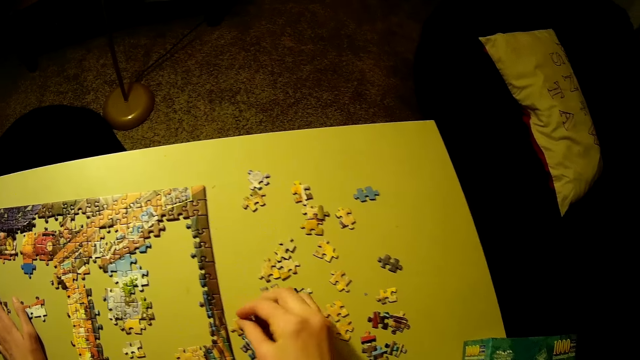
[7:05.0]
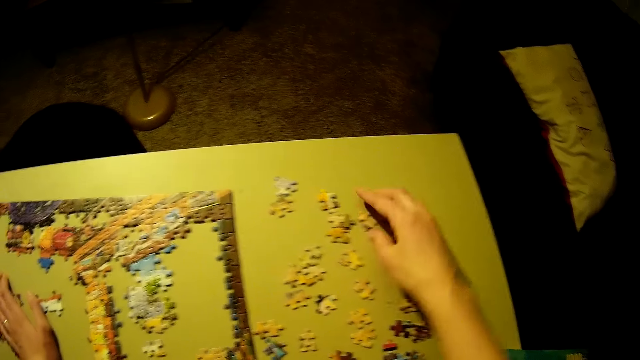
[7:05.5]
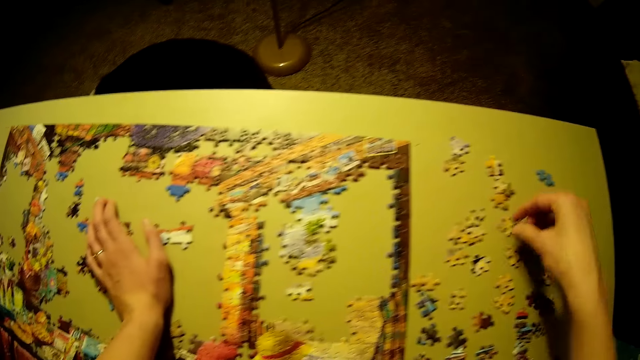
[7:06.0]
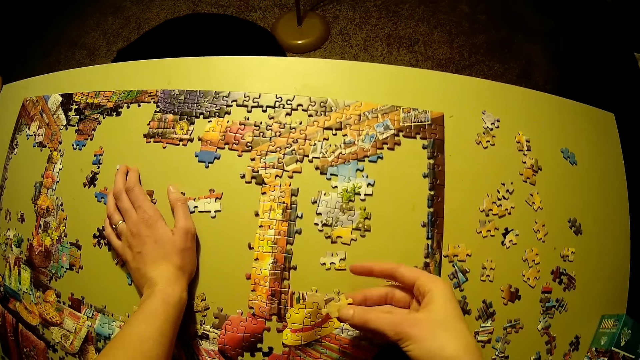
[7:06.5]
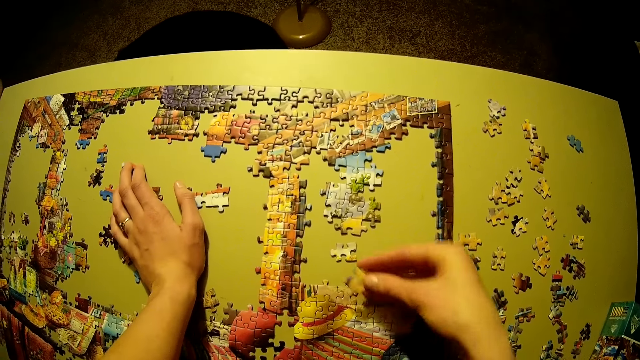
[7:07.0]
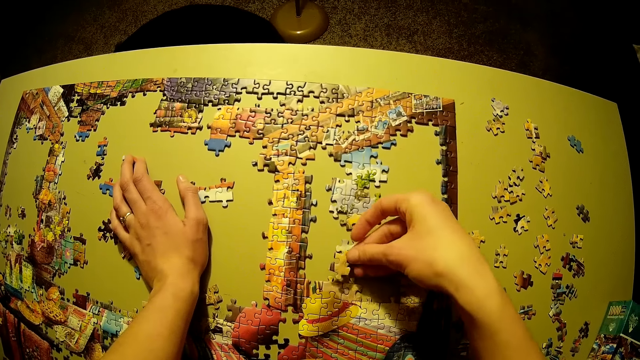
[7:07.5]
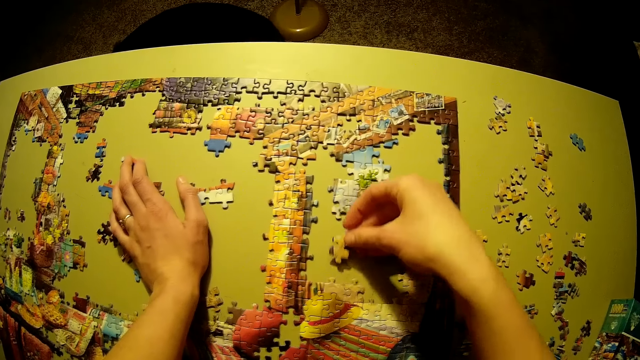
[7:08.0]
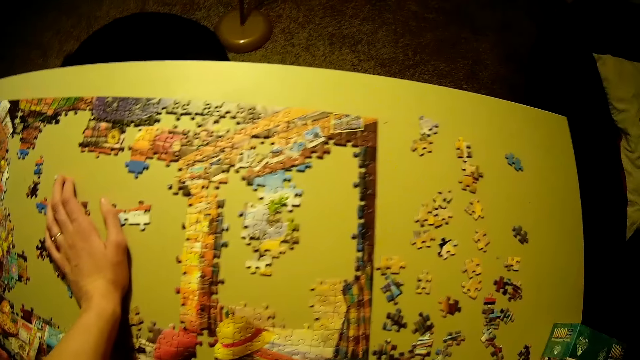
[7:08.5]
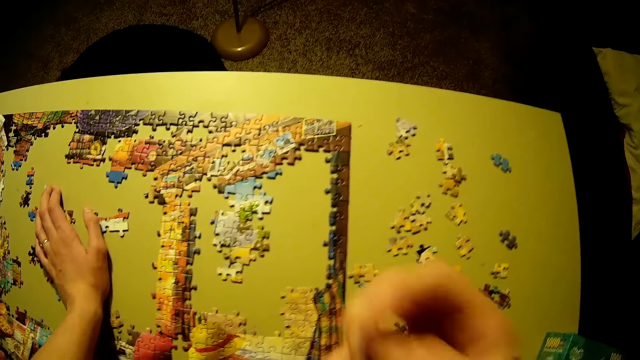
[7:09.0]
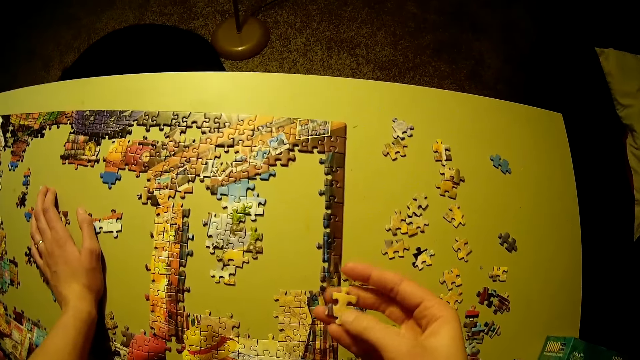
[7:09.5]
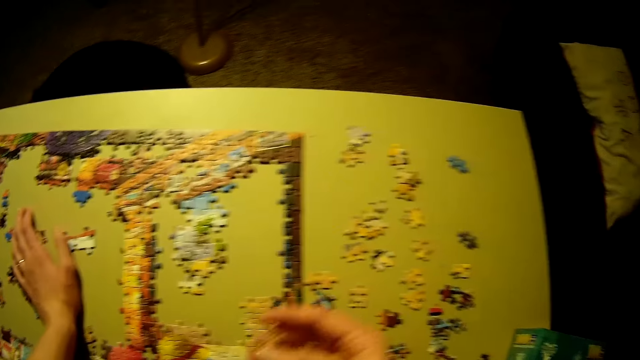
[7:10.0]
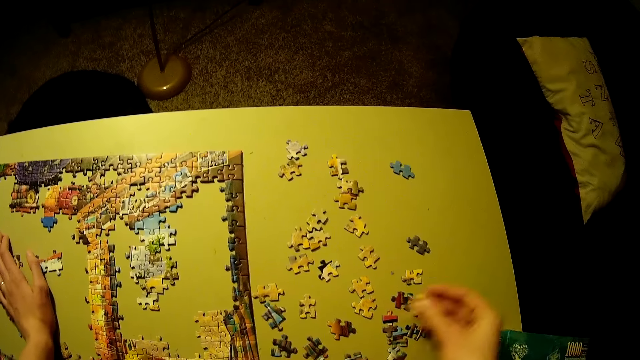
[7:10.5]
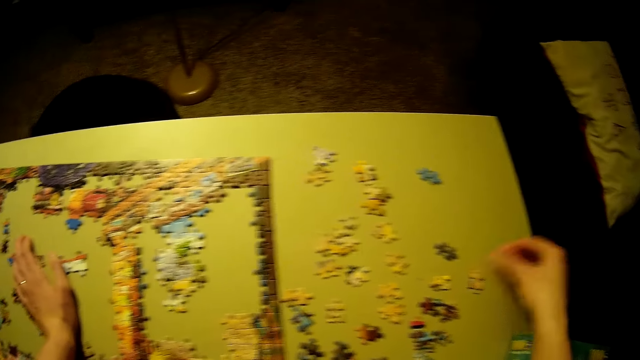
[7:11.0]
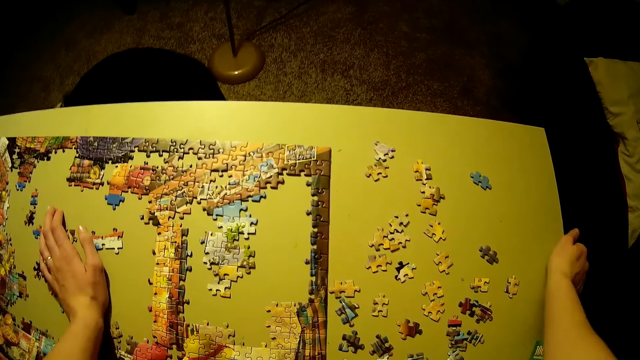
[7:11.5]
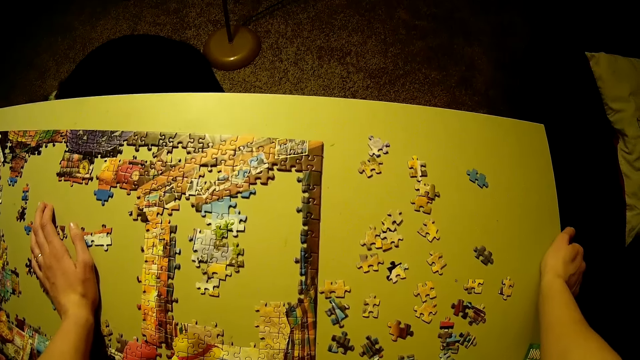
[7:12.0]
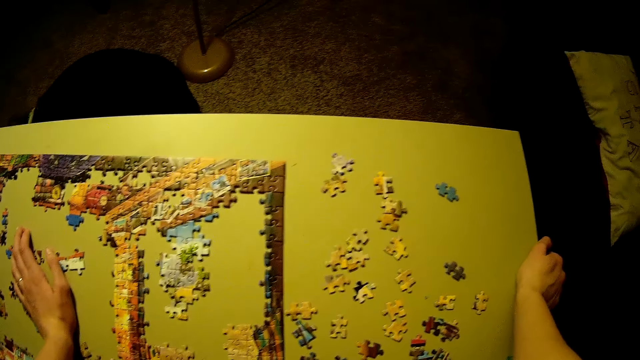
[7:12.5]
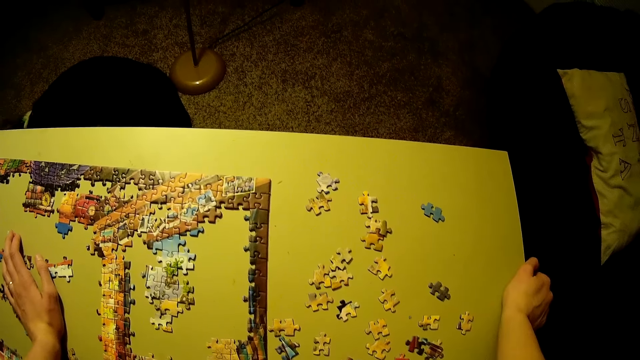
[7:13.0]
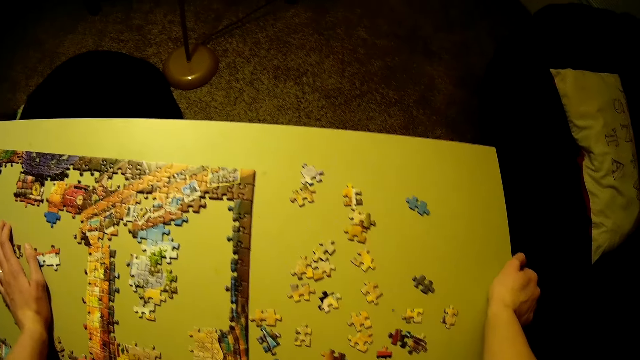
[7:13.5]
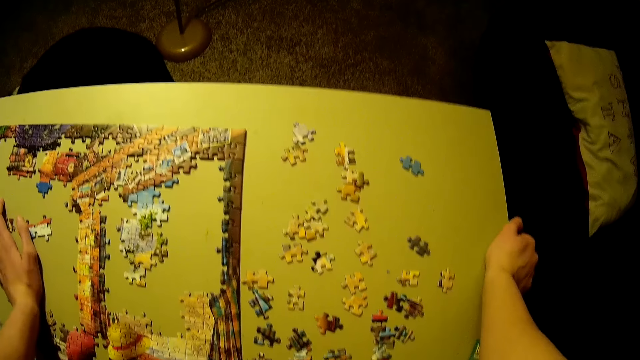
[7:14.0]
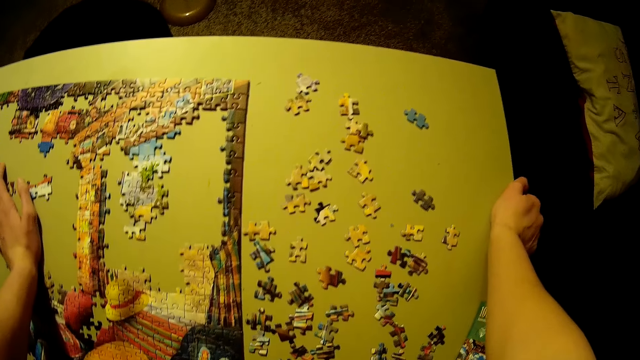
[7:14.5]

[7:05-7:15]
The camera wearer picks up a jigsaw piece. They play the jigsaw puzzle. They touch themselves. They inspect the jigsaw piece. They stare at the jigsaw pieces. They place their right hand on the table edge.

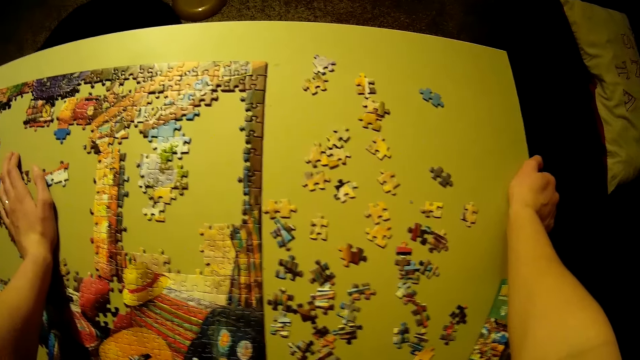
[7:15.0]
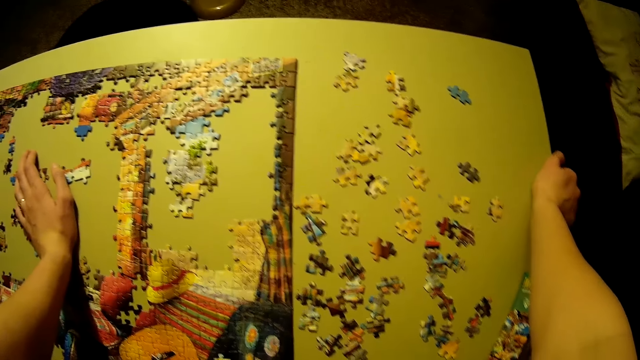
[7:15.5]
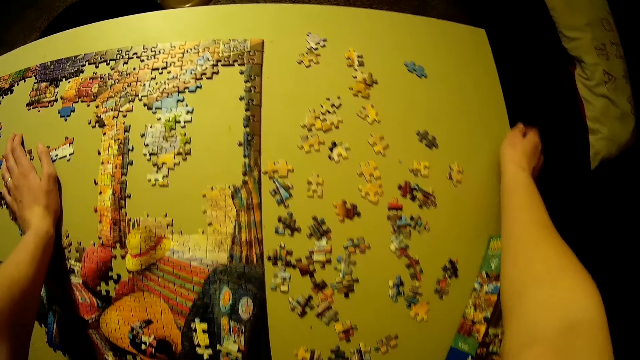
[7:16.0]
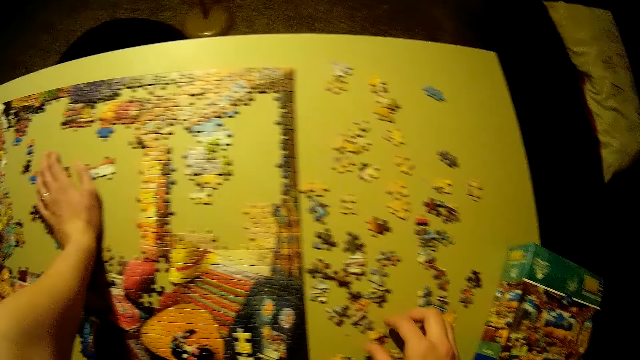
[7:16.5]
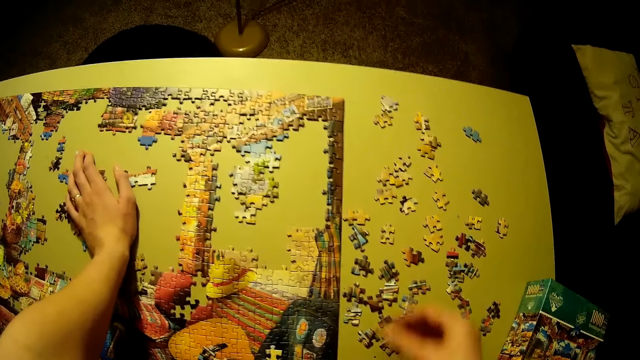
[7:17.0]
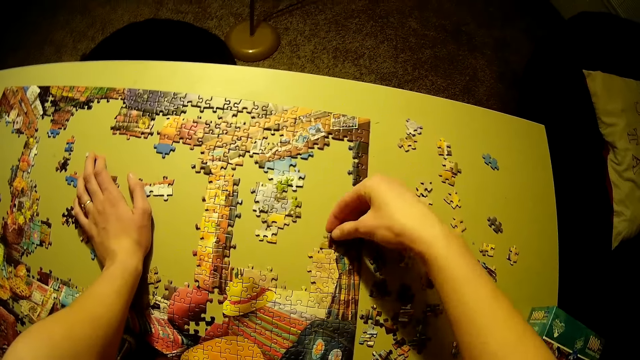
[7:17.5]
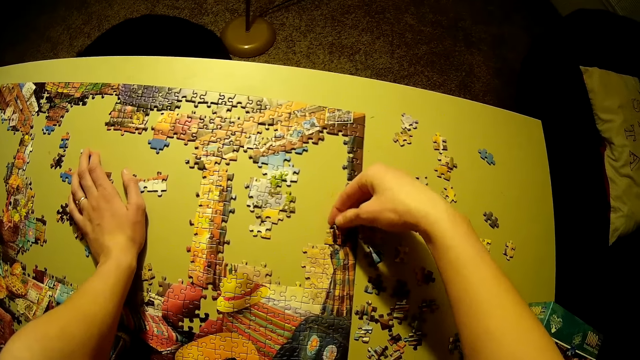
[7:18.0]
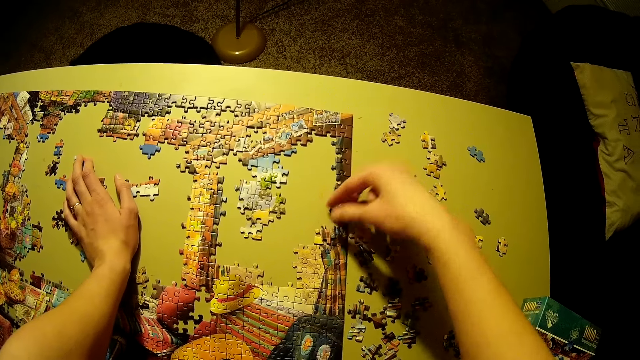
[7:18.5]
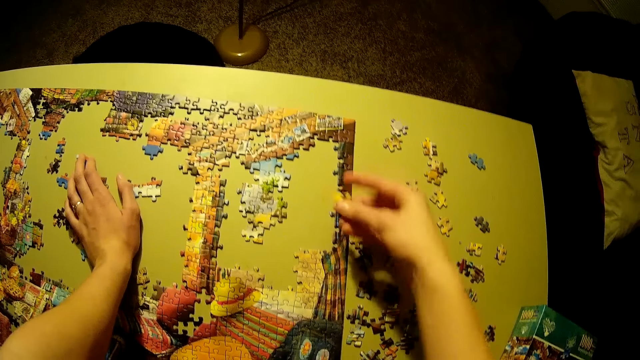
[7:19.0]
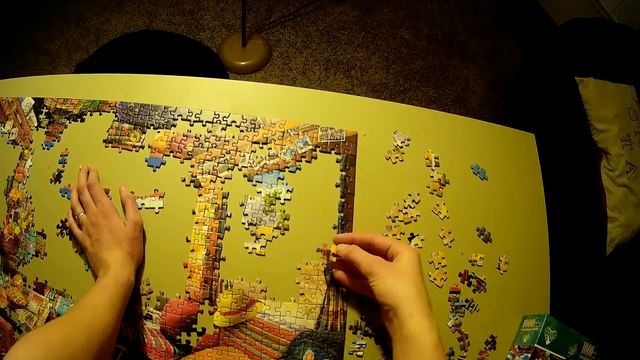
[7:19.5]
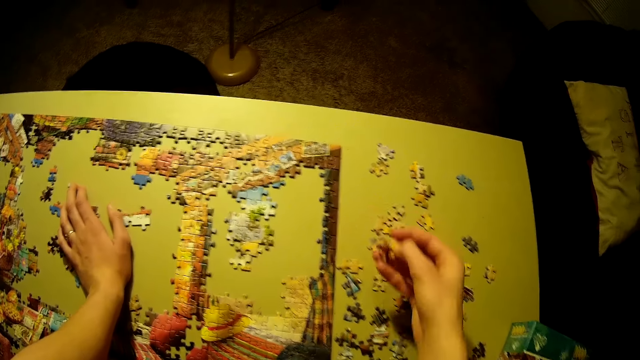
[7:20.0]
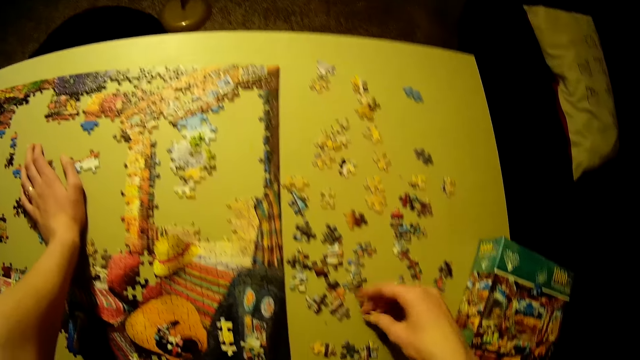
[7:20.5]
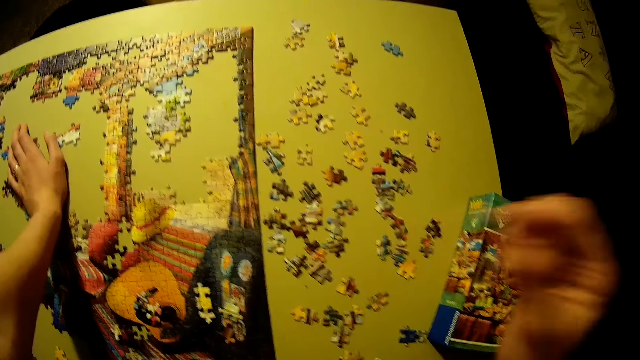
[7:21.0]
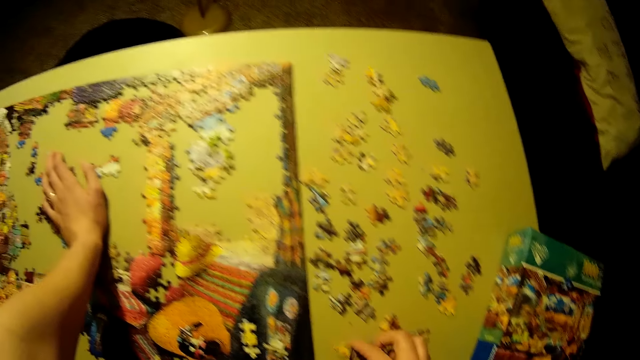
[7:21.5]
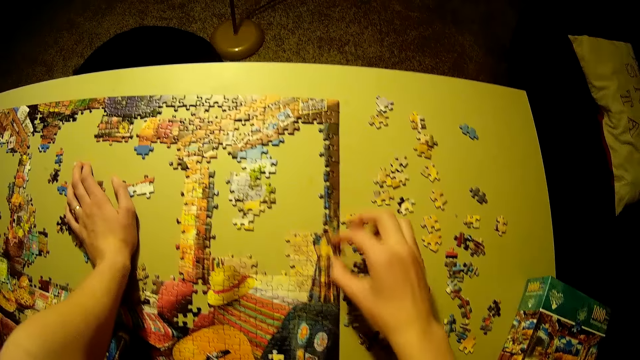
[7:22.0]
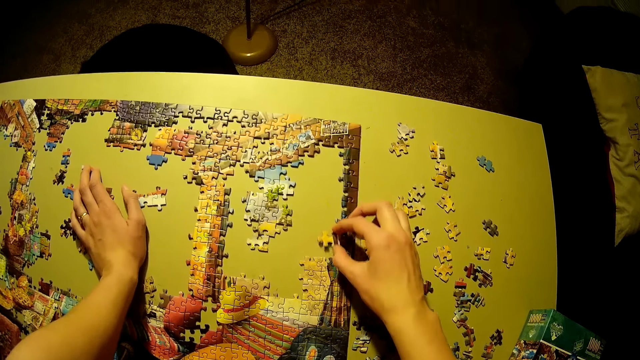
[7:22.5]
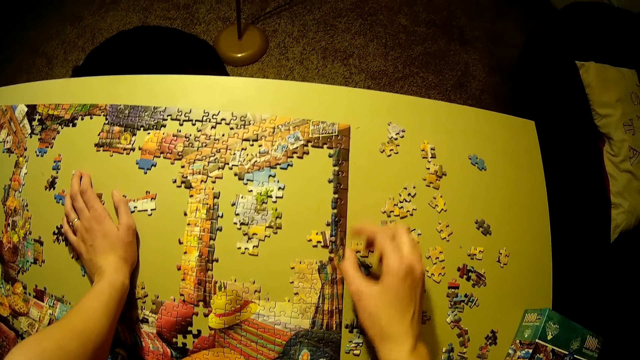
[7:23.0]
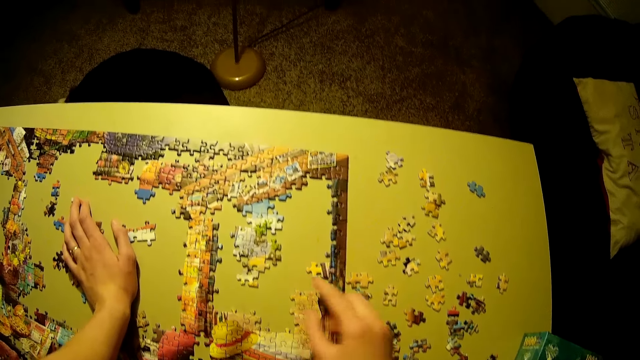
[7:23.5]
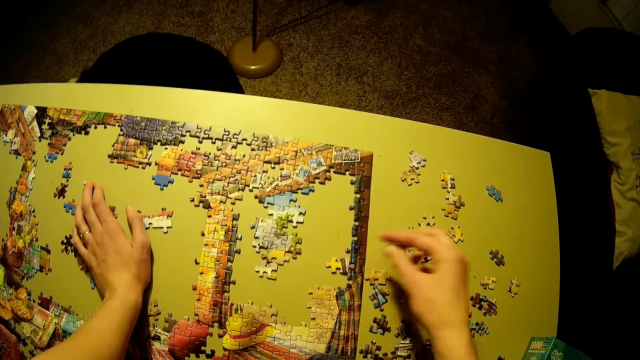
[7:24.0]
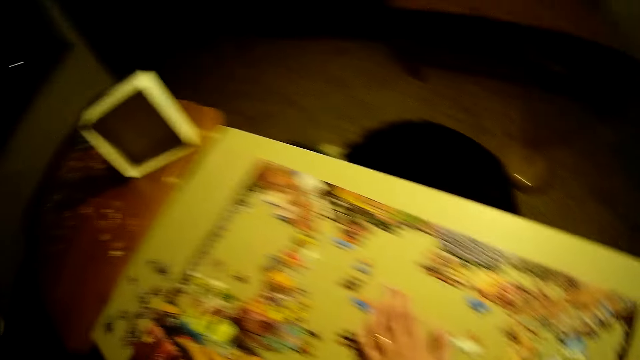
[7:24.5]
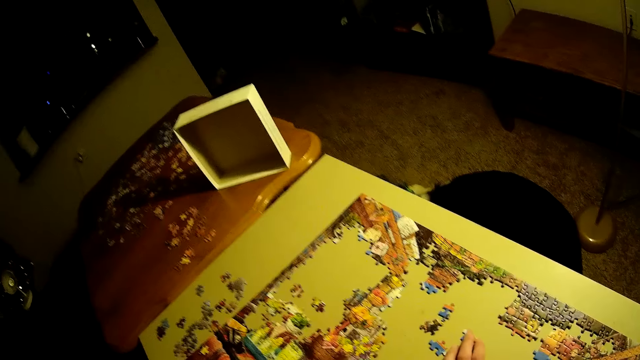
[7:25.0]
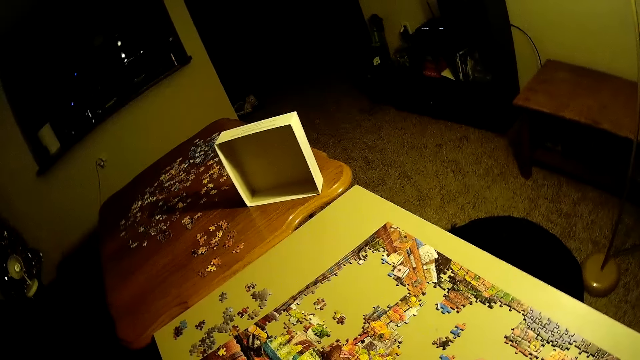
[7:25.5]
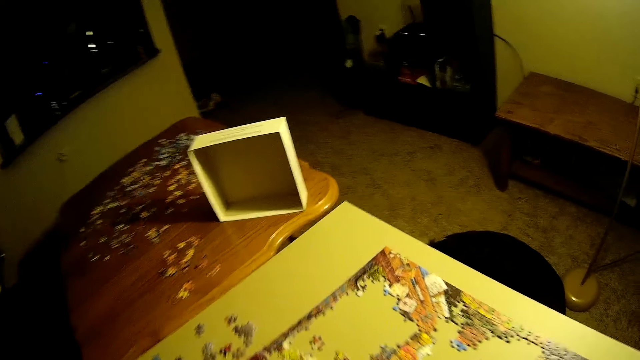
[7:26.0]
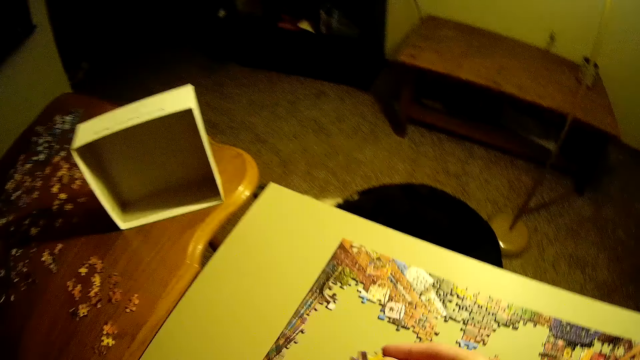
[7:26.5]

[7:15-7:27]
The camera wearer picks up a jigsaw piece. They arrange the puzzle with their right hand. They play the jigsaw puzzle. They pick up a jigsaw piece. They play the jigsaw puzzle. They look around the room.
